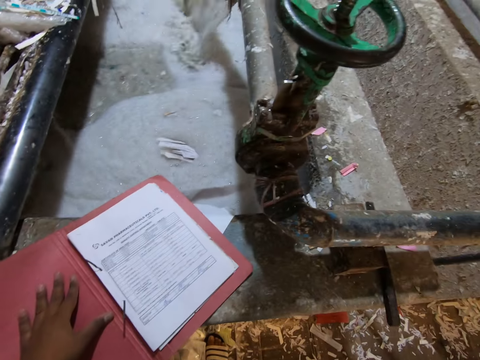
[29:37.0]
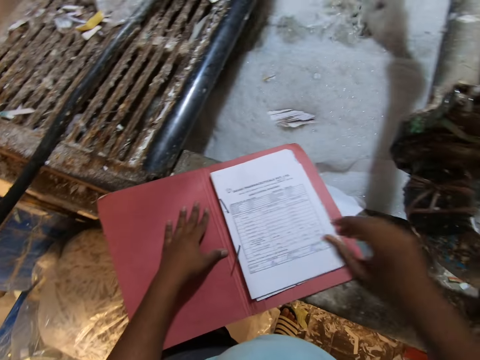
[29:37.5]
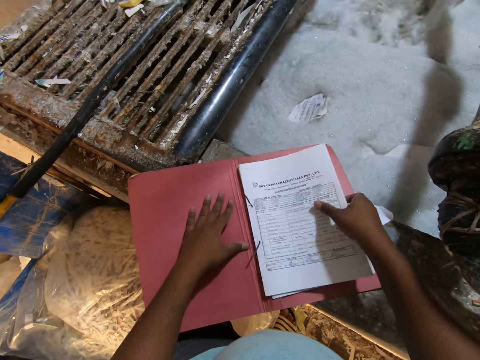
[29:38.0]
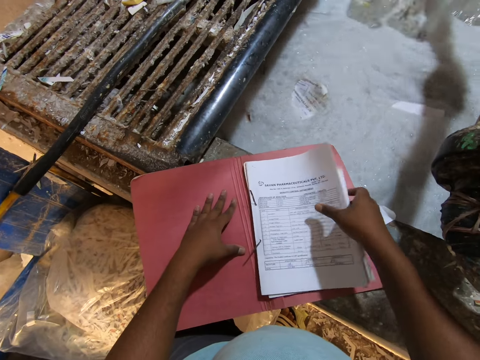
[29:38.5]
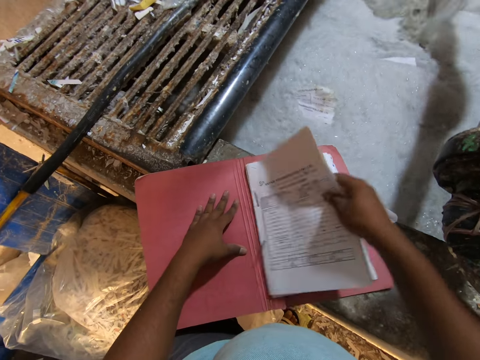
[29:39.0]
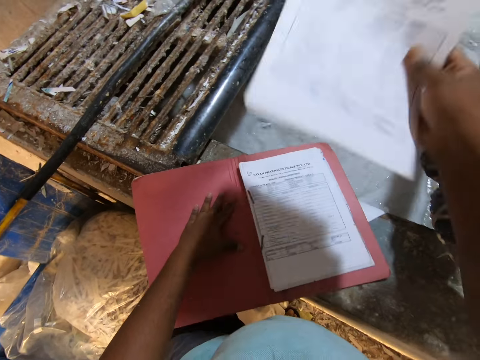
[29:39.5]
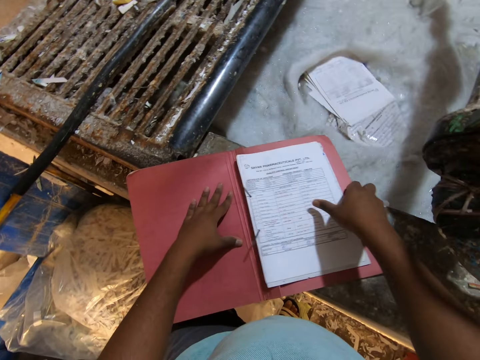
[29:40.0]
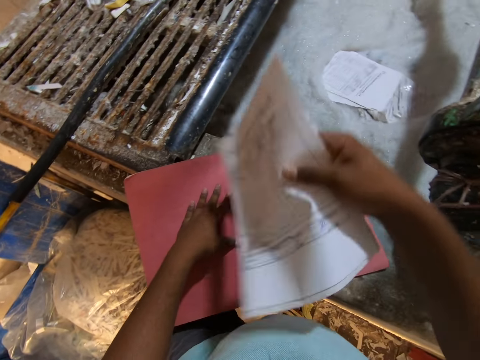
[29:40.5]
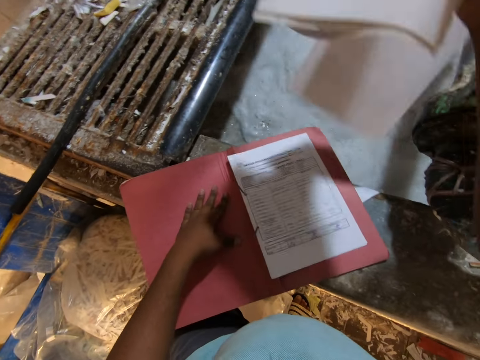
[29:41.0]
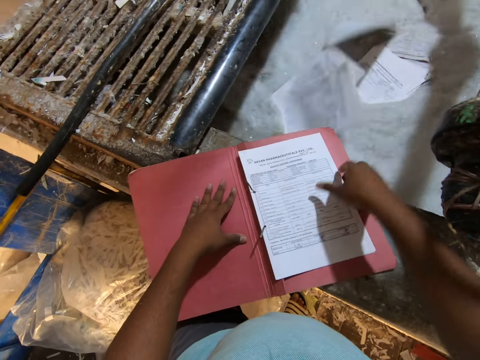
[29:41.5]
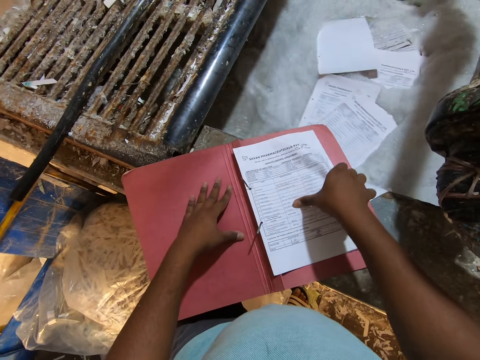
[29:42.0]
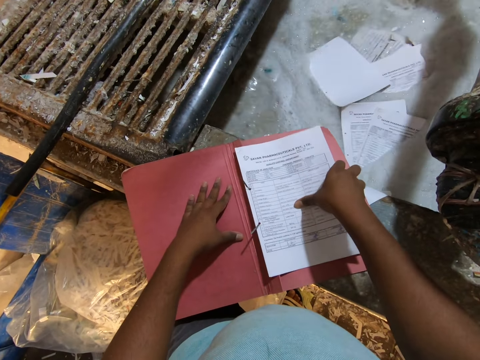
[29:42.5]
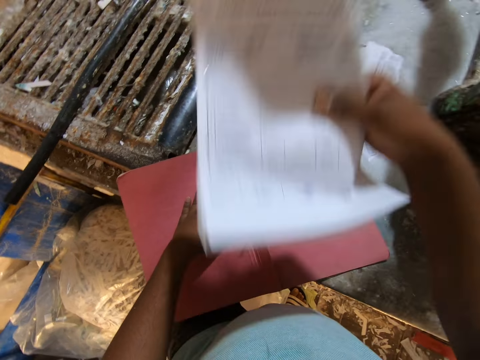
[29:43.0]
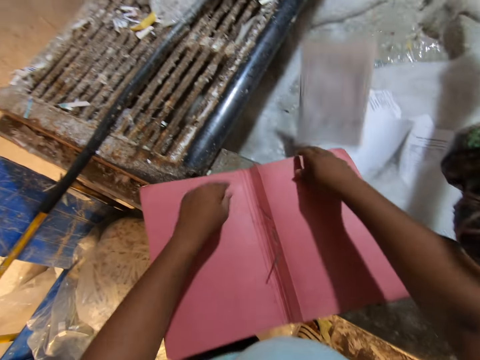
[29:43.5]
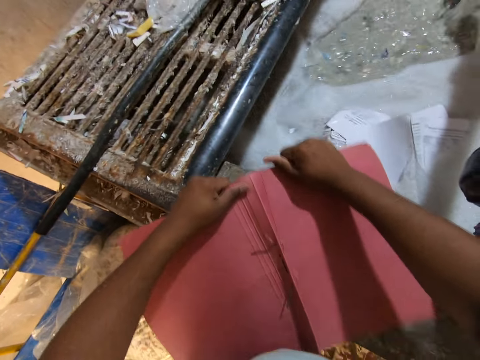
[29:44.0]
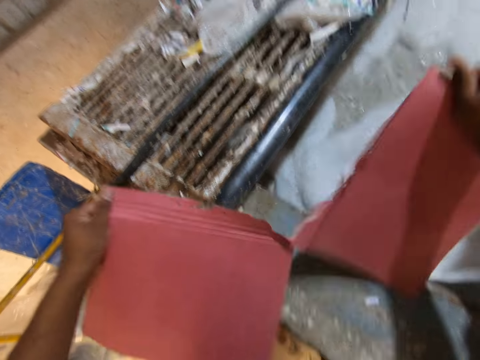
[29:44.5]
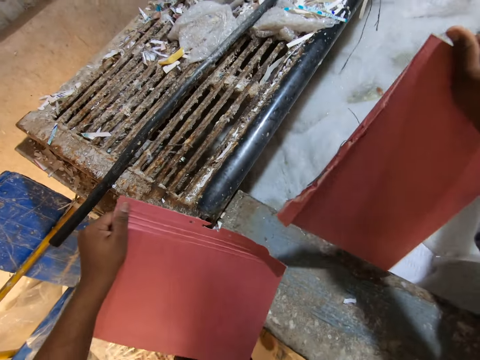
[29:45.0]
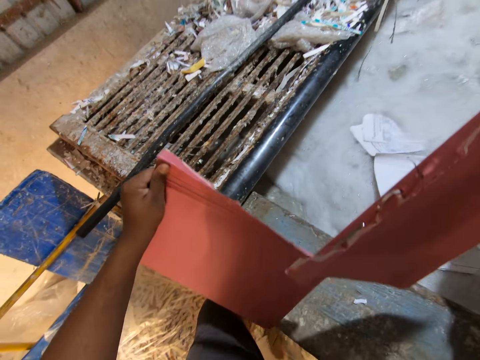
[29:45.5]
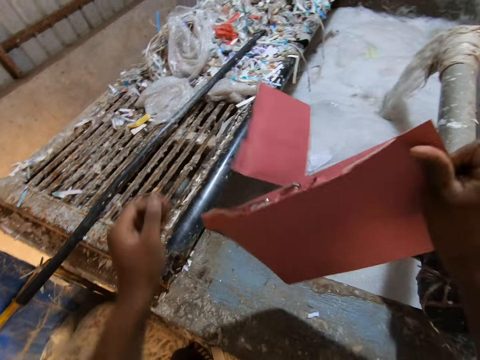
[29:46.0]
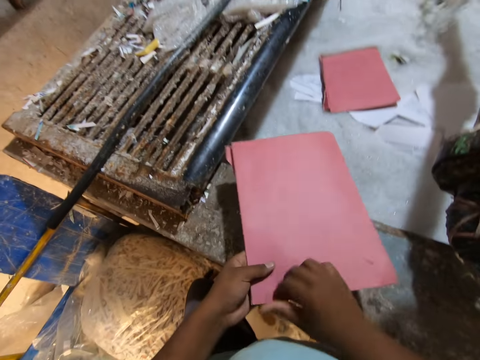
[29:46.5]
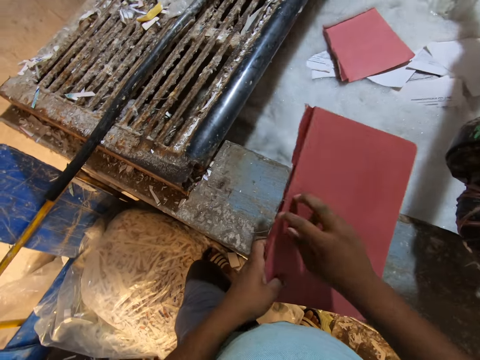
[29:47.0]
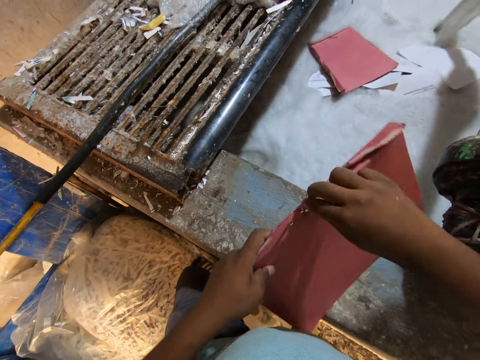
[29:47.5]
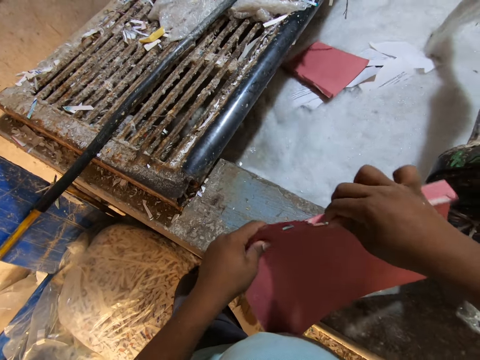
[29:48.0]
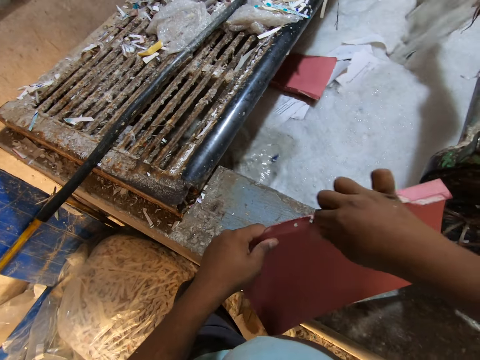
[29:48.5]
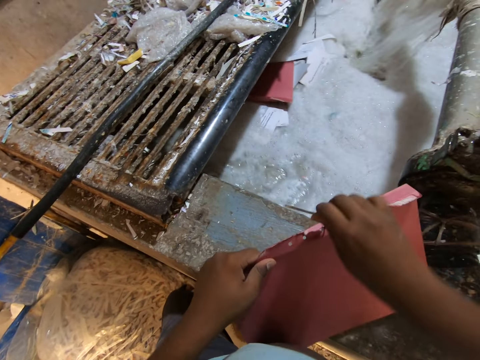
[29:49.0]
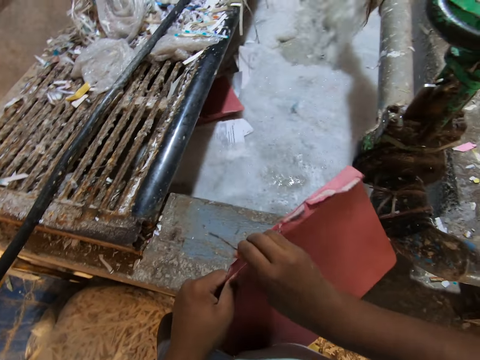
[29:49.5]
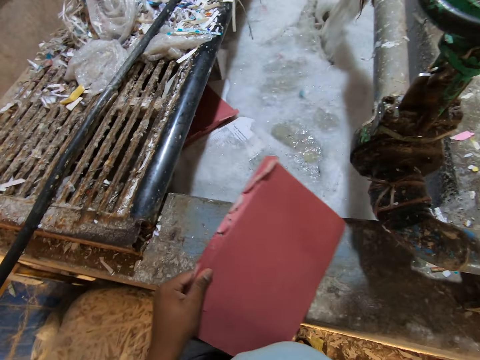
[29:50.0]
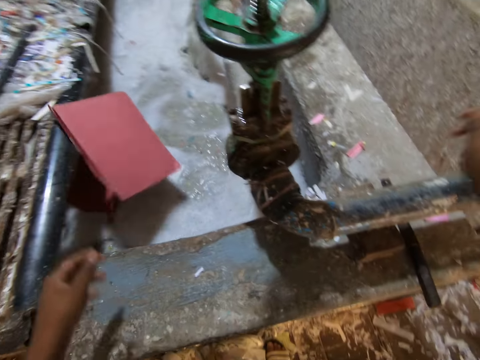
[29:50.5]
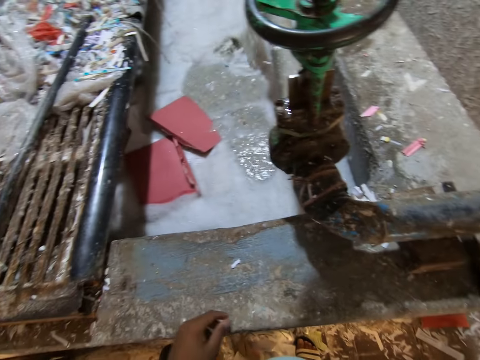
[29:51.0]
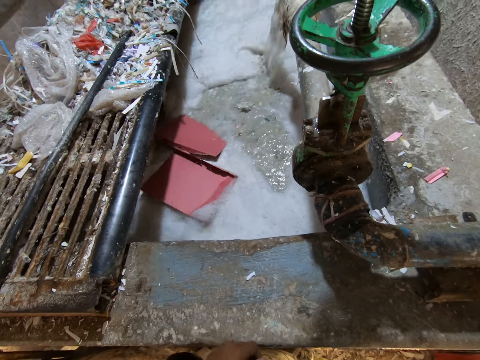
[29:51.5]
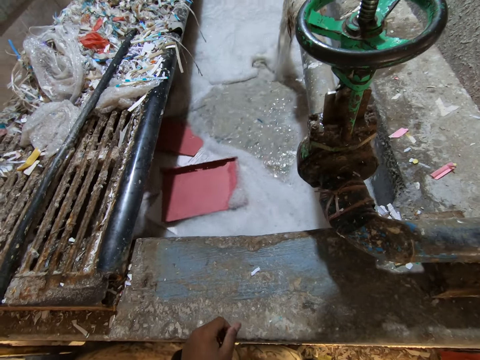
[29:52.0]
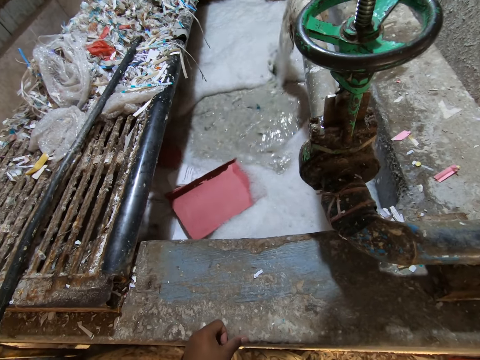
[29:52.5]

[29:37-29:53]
The camera wearer throws the spine binder in his right hand on the platform. He removes some pages from the book on the pond slab with his right hand. He throws the pages in his right hand into the pond. He removes some pages from the book on the pond slab with his right hand. He throws the pages in his right hand into the pond. He removes some pages from the book on the pond slab with his right hand. He throws the pages in his right hand into the pond. He takes the book cover from the pond slab with both hands and tears the book cover in both hands. He throws the book cover in his left hand into the pond. He passes the book cover in his right hand to his left hand. He removes a spine binder with his right hand from the book cover in his left hand. He throws the spine binder in his right hand on the platform. He throws the book cover in his left hand into the pond. He adjusts the spine binder on the pond slab with his right hand.

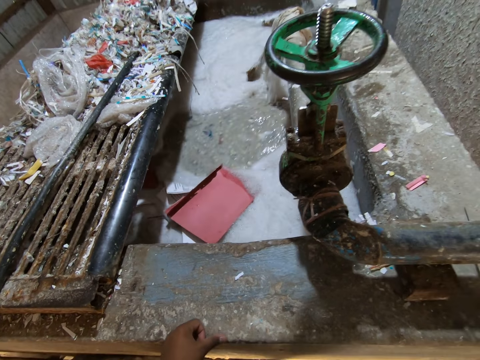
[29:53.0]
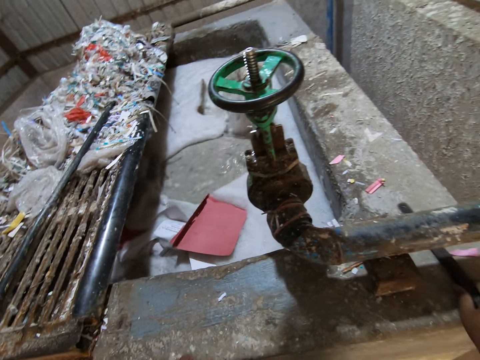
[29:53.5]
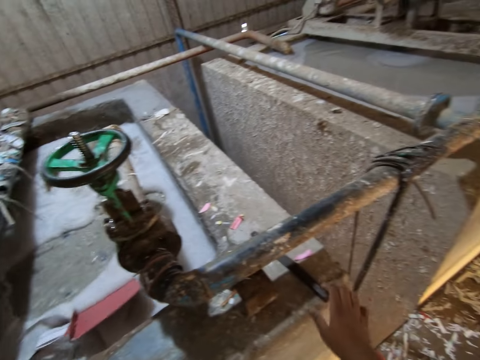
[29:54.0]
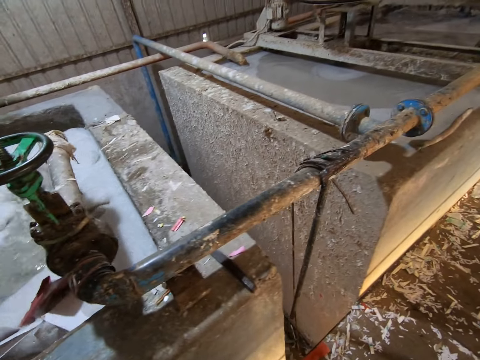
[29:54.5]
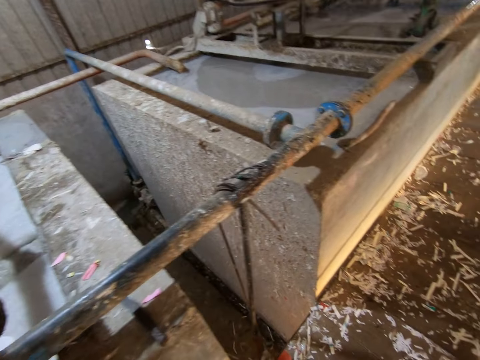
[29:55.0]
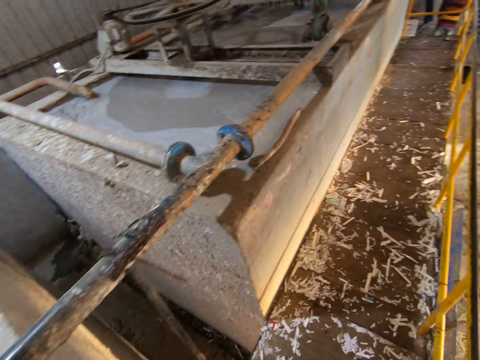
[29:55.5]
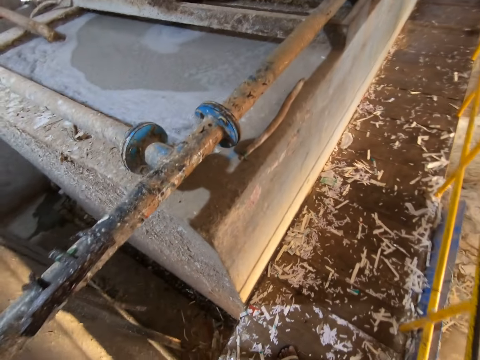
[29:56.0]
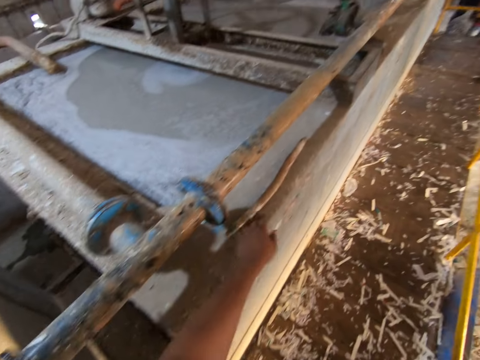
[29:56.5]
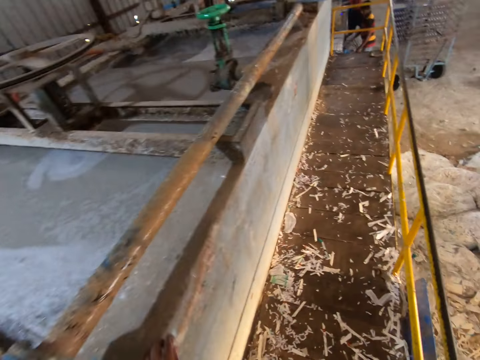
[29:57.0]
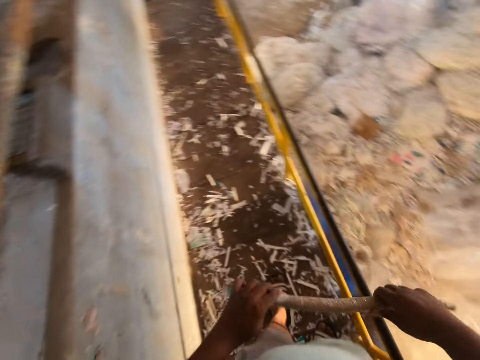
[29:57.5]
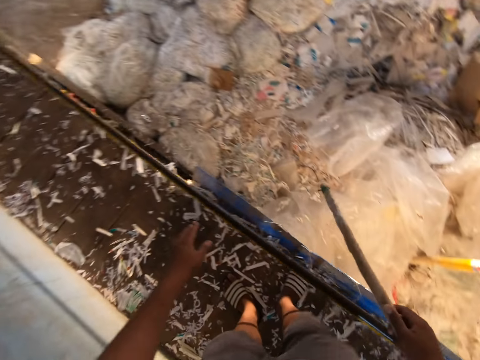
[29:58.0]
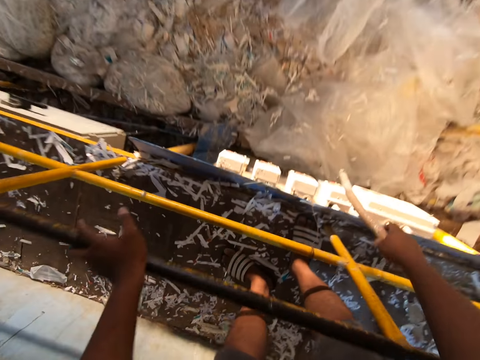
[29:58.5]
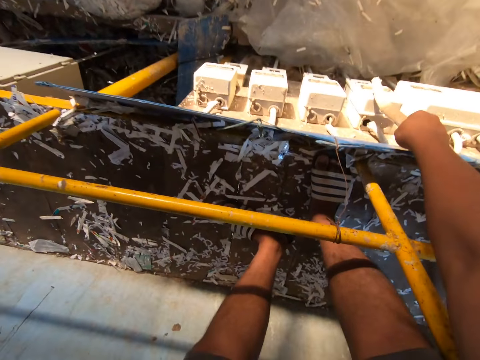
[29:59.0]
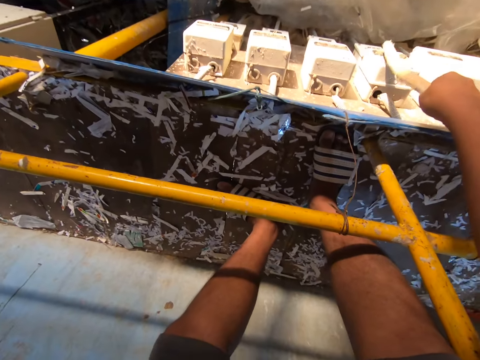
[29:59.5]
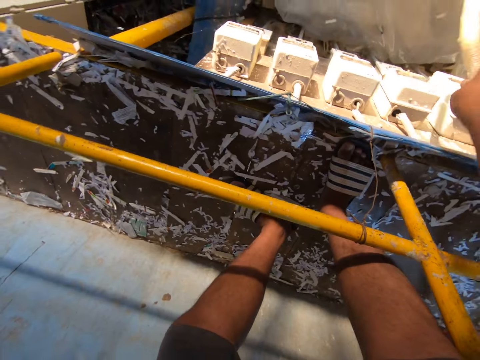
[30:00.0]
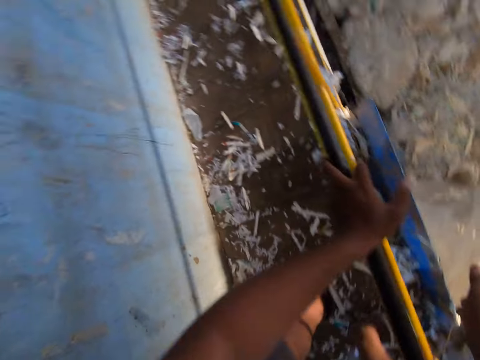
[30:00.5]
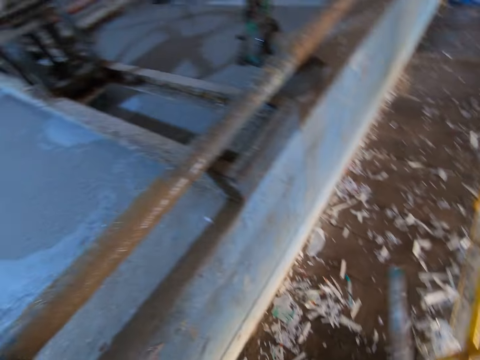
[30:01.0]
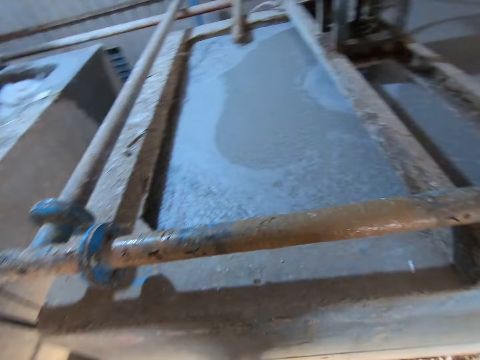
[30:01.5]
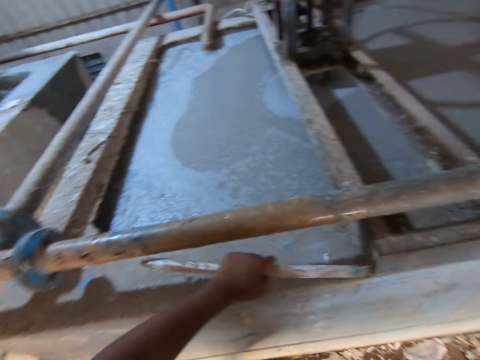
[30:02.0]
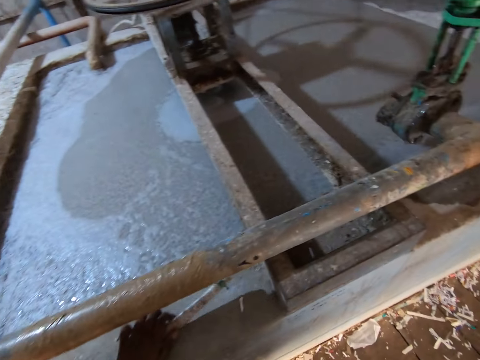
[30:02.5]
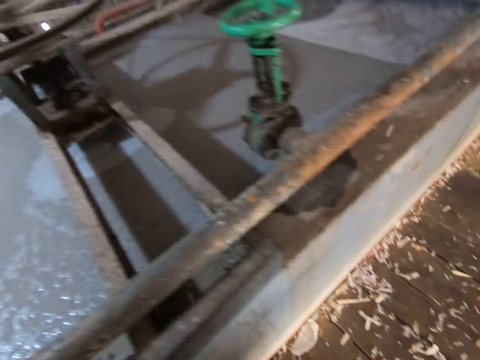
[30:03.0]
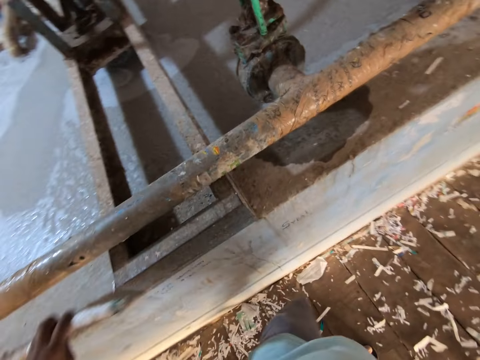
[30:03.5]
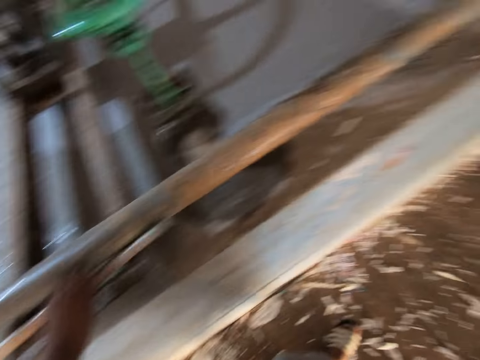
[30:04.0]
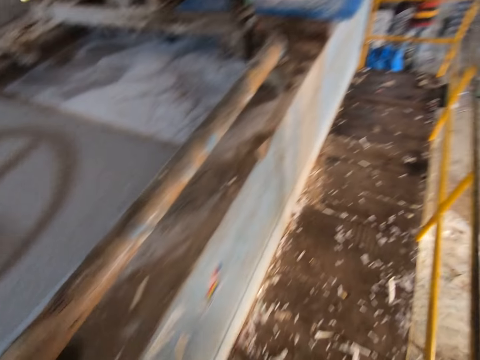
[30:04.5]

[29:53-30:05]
The camera wearer turns around. He takes the stick from the pond slab with his left hand. He passes the stick in his left hand to his right hand. He places his left hand on the railing. He operates the fuse box on the platform with the stick in his right hand. He turns off the switch. He passes the stick in his right hand to his left hand. He turns around. He places the stick in his left hand on the pond slab. He walks around the factory.
